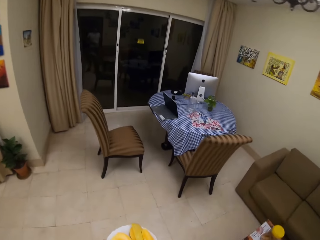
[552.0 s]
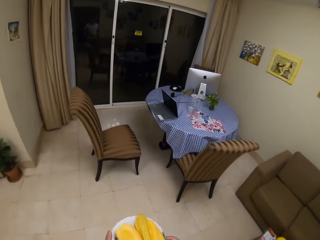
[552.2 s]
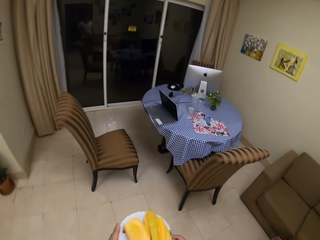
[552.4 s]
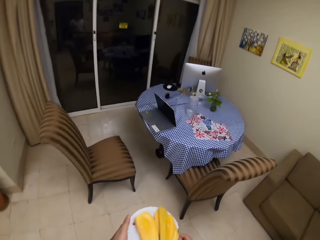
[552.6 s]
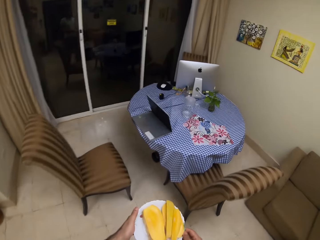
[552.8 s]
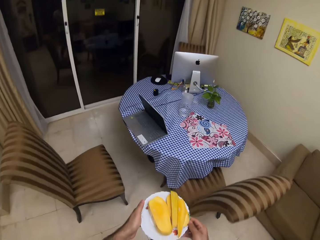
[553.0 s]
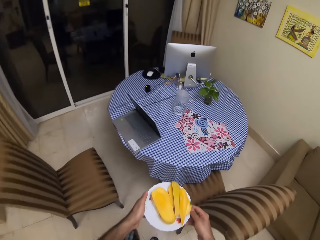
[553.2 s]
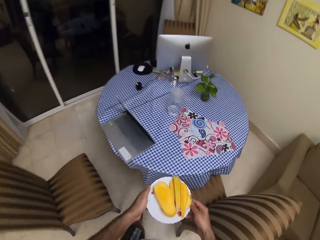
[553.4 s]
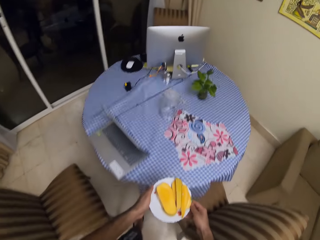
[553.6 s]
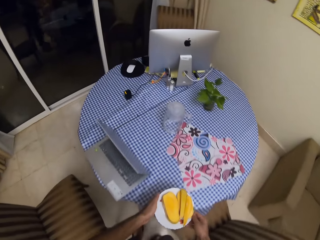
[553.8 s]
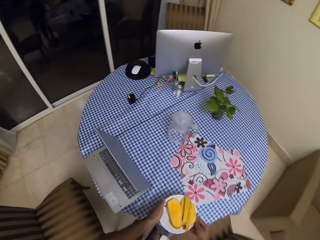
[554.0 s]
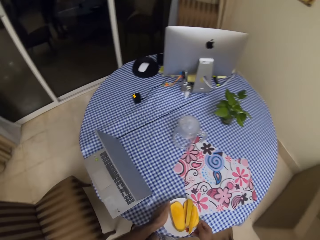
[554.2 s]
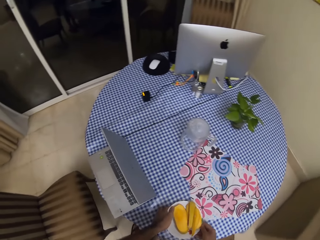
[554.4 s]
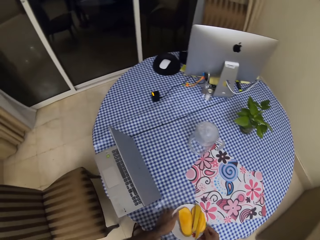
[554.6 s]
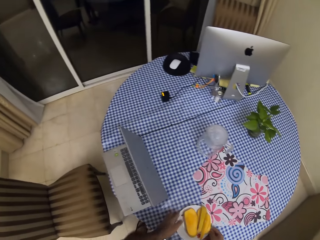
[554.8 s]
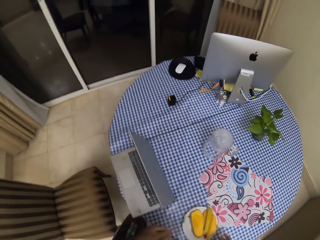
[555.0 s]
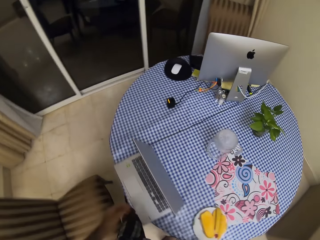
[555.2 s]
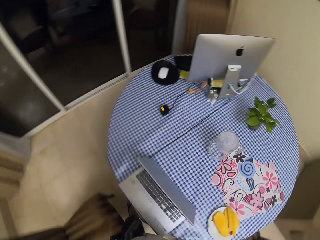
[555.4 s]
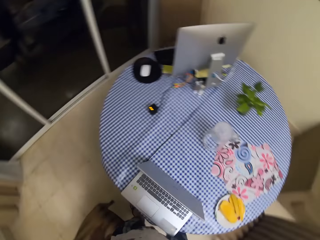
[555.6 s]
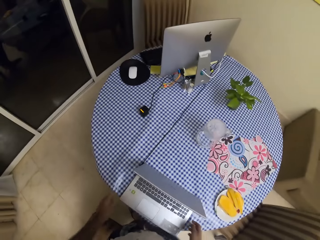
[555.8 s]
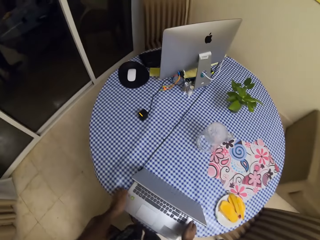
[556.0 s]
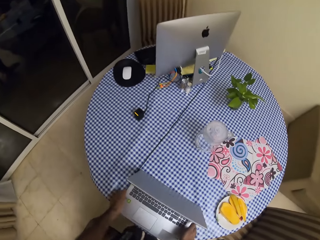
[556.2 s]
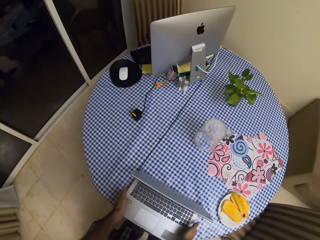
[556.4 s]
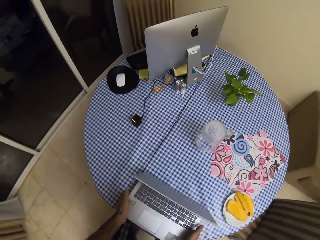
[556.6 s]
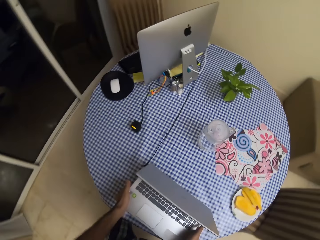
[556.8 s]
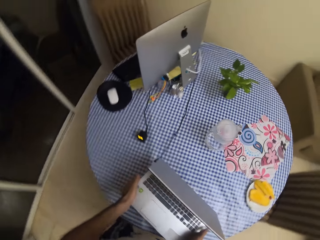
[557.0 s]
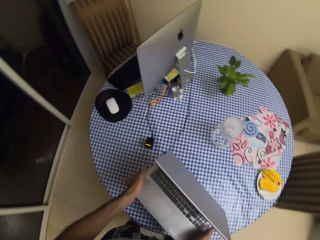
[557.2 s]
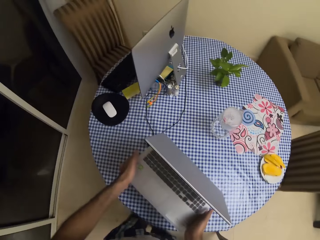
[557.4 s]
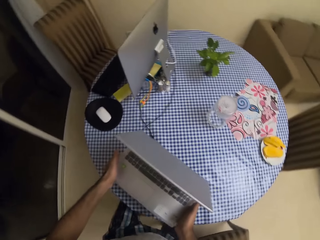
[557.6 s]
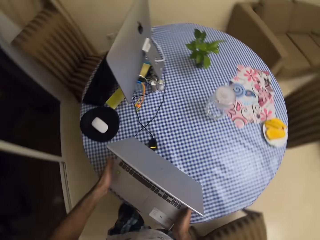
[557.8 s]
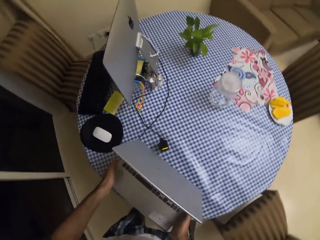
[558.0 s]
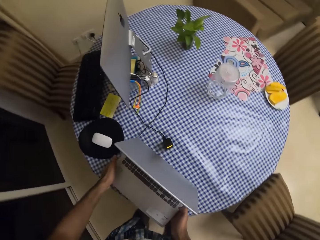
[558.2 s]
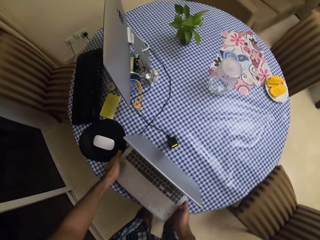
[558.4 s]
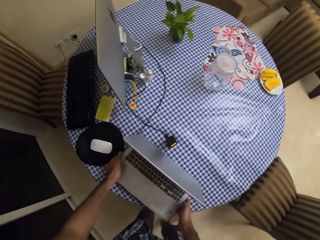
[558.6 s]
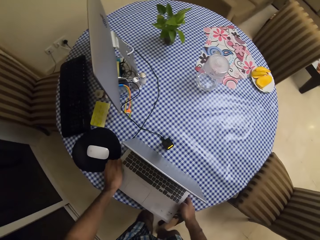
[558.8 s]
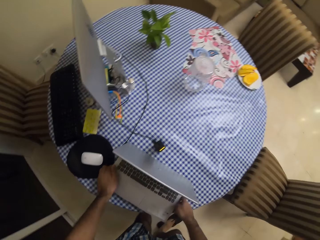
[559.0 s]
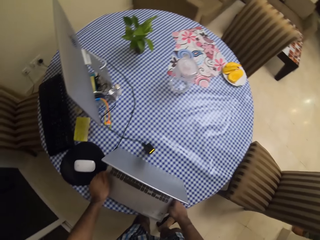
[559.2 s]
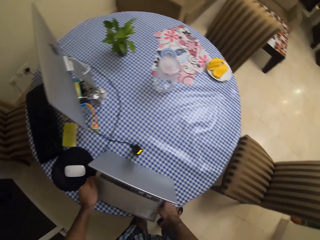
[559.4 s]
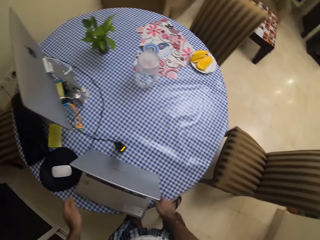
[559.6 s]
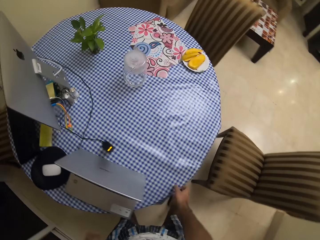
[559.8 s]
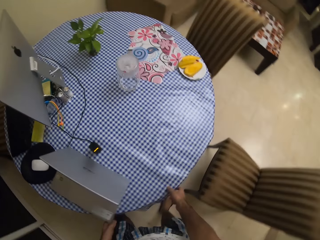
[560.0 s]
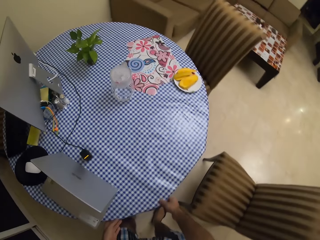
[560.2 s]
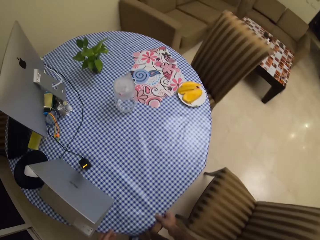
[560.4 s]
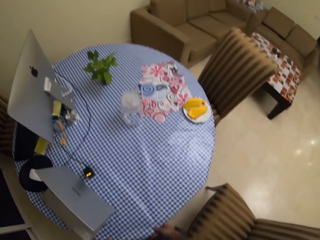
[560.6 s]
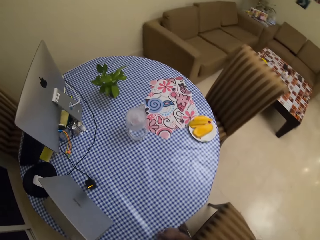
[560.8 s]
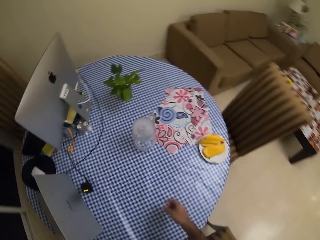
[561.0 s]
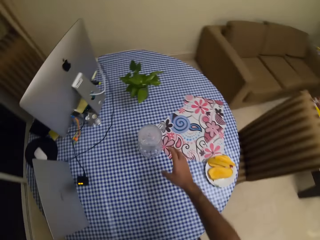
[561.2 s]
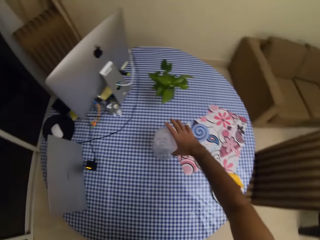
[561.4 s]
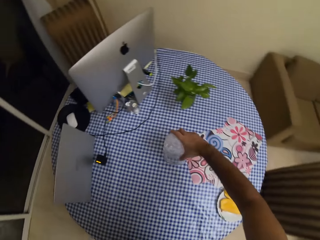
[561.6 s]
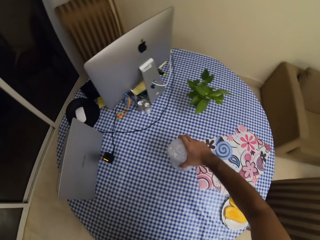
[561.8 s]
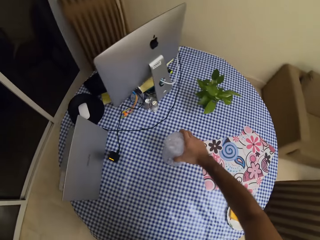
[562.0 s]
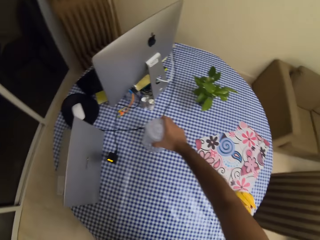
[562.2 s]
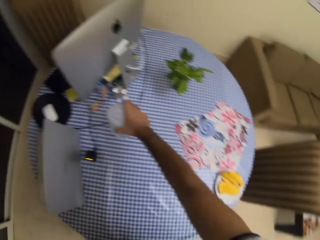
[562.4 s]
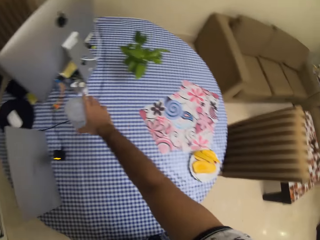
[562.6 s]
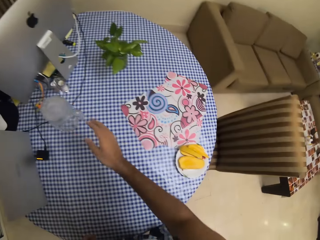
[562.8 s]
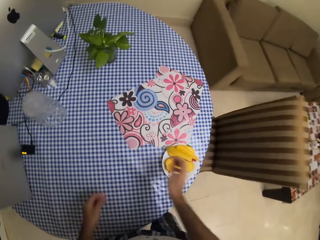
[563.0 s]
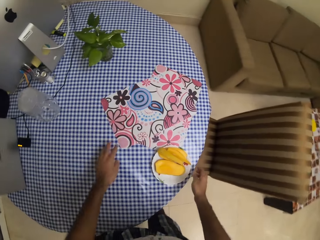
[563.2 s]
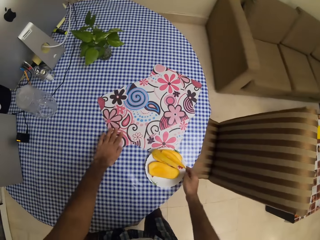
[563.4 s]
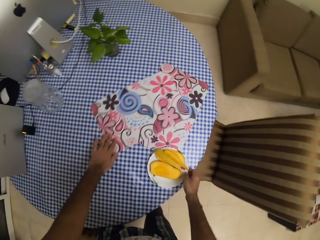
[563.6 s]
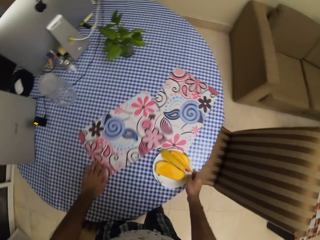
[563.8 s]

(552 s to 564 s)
The camera wearer puts the plate of chopped mango pieces on the table. They move the laptop. They pick up the laptop. They put the laptop on the table. They pull a table mat. They move the jug on the table.

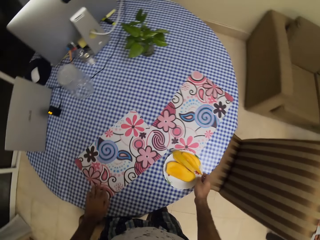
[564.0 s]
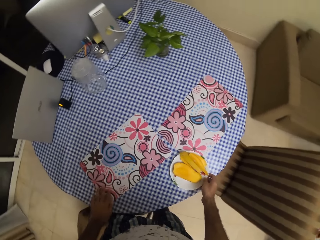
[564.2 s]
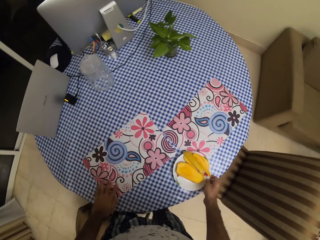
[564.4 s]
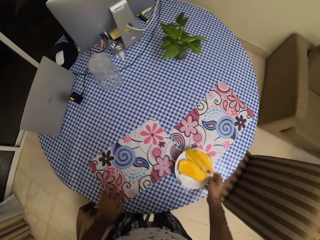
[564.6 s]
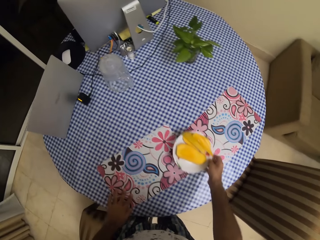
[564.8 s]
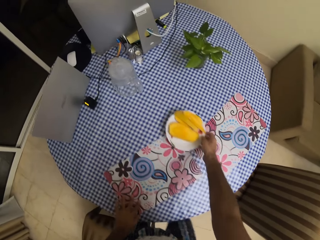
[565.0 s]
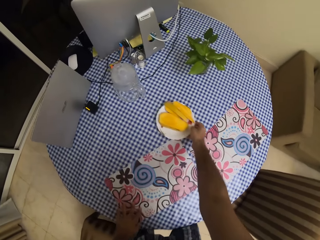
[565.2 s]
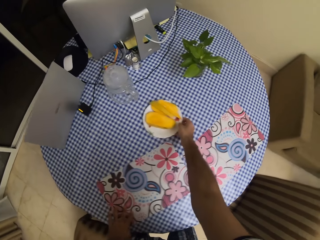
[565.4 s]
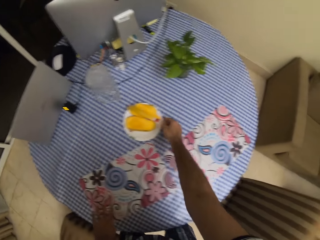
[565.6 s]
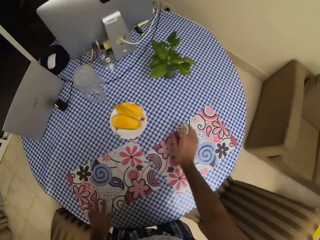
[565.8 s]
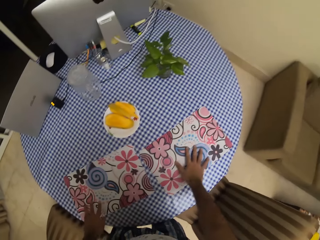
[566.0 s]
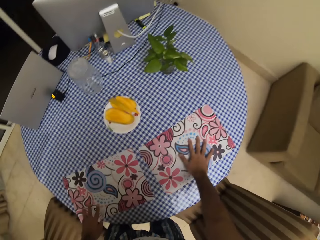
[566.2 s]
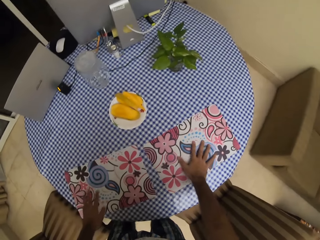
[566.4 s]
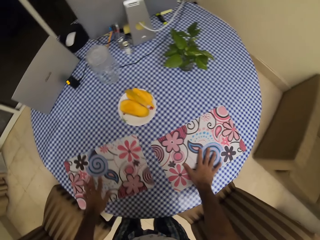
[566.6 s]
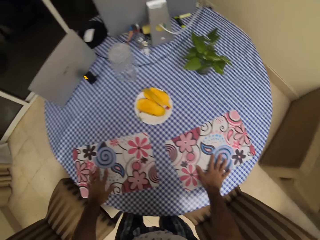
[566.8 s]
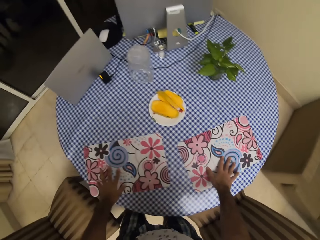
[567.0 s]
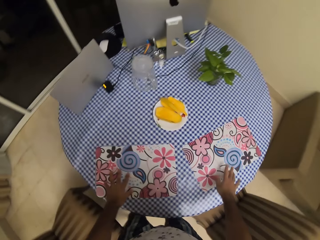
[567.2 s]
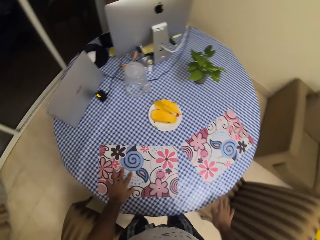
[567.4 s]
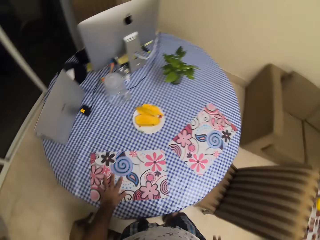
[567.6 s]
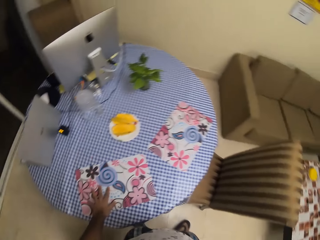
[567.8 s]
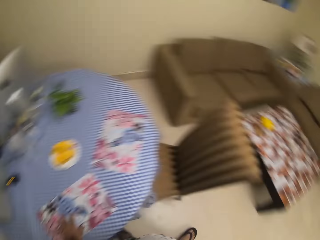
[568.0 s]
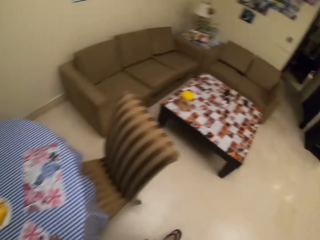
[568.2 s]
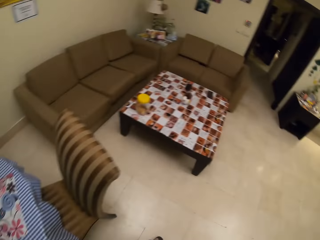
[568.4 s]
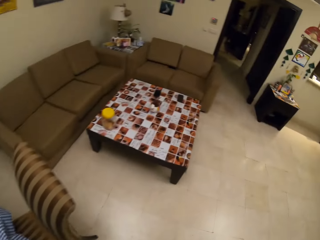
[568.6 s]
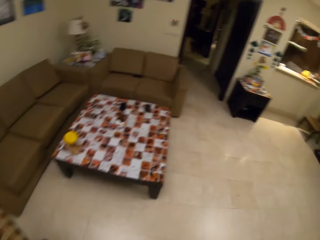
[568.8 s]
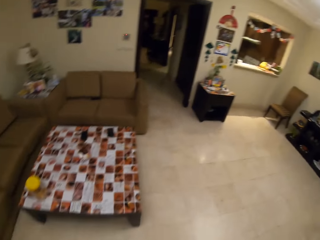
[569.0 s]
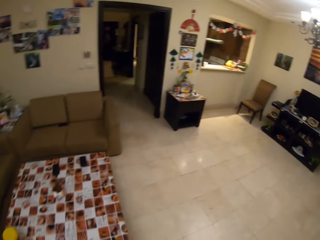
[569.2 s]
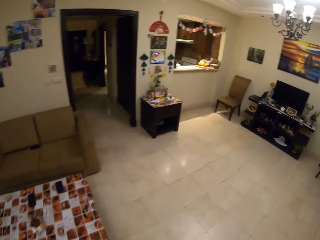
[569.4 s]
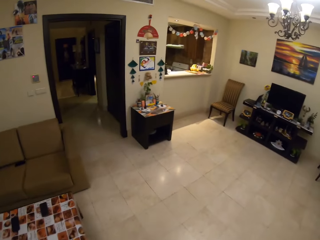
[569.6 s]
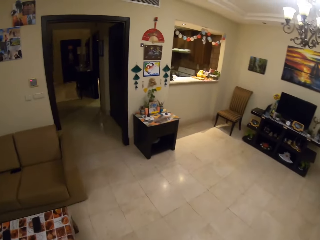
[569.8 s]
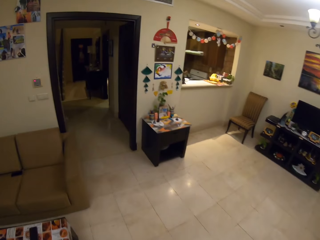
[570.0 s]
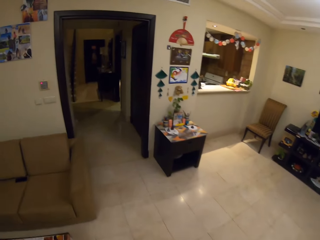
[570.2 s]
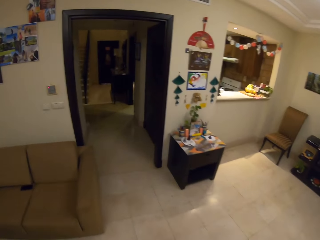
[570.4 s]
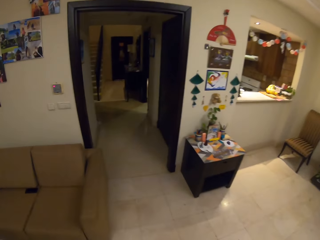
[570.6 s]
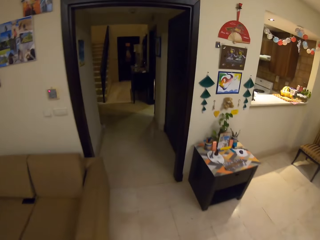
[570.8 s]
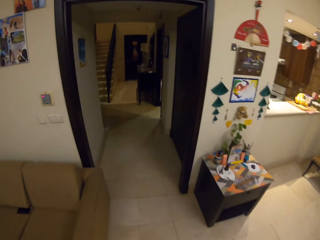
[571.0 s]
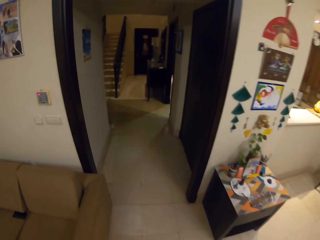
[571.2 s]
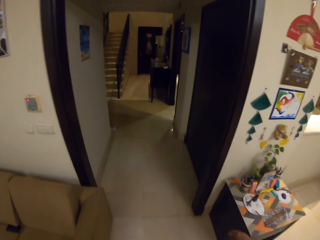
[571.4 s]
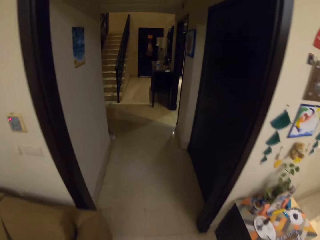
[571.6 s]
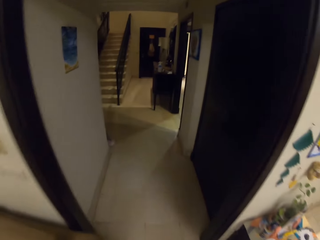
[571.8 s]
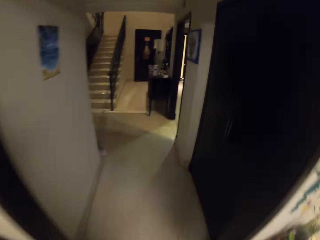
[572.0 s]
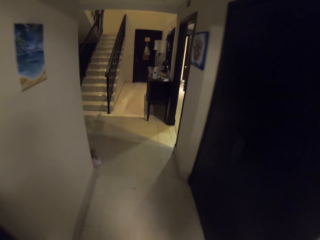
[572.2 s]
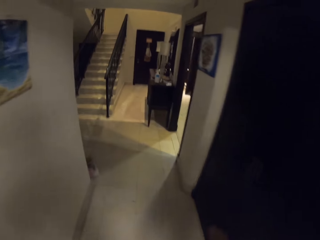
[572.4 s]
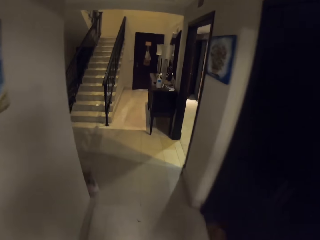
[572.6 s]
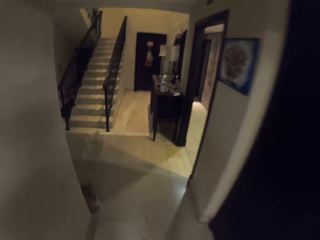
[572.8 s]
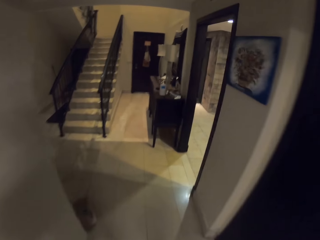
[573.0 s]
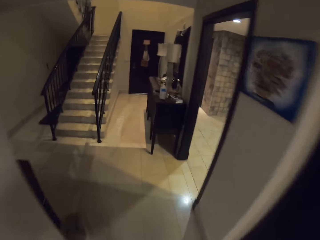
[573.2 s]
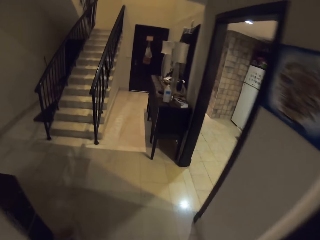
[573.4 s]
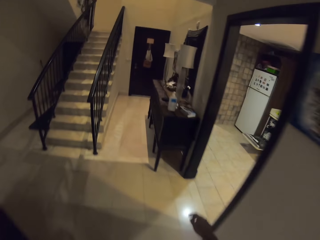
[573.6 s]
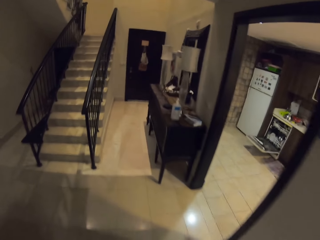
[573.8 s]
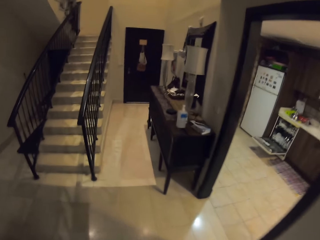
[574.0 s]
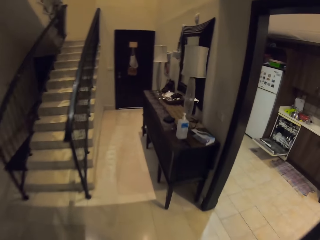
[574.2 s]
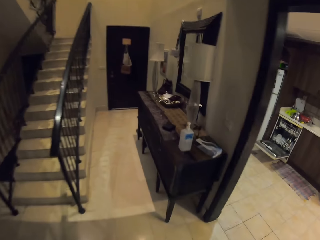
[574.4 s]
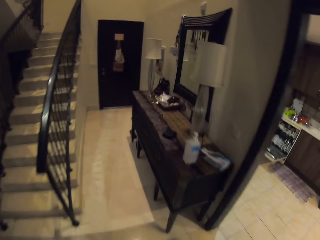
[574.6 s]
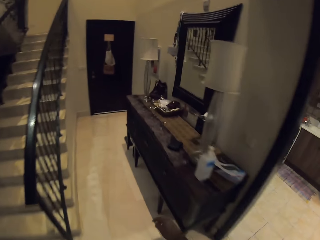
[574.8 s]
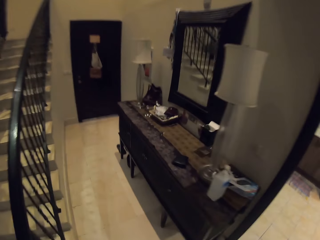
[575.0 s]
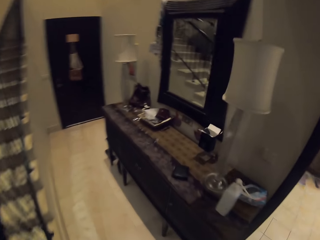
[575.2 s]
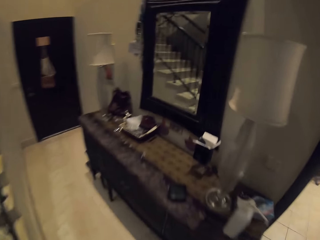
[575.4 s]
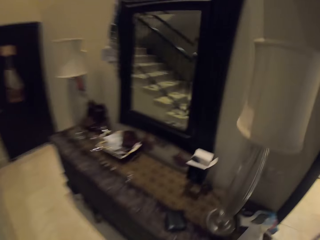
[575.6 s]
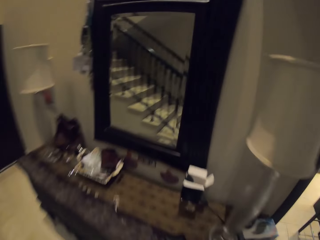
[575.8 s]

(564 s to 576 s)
The camera wearer arranges the table mats. They pull a table mat. They move the plate of mango on the table. They arrange the table mats. They push the table mat. They walk around. They walk around the house.
